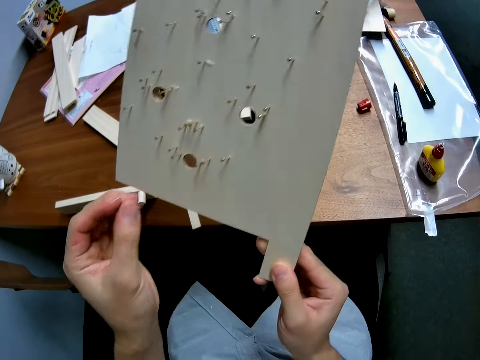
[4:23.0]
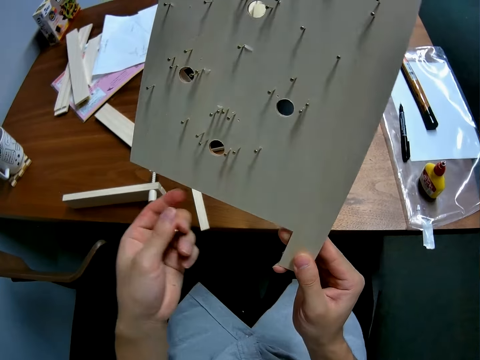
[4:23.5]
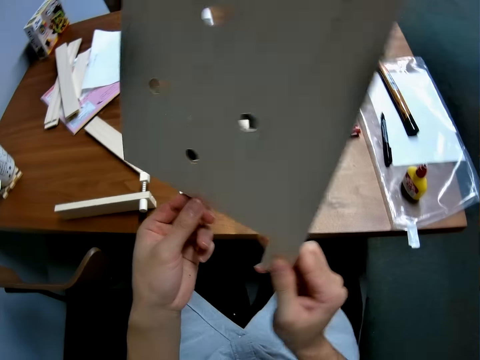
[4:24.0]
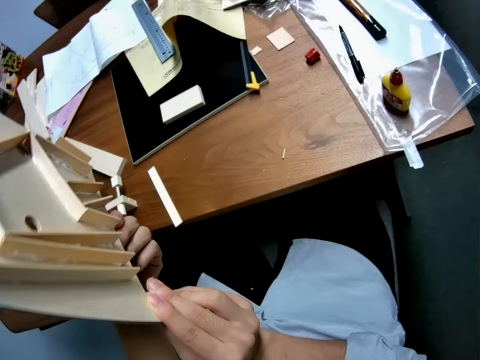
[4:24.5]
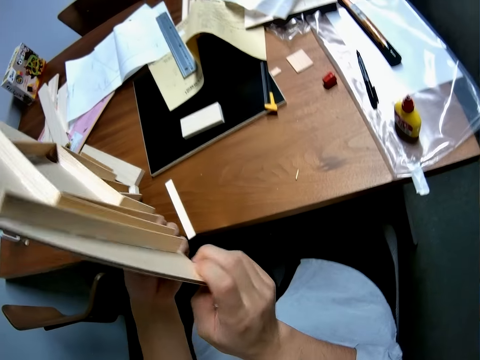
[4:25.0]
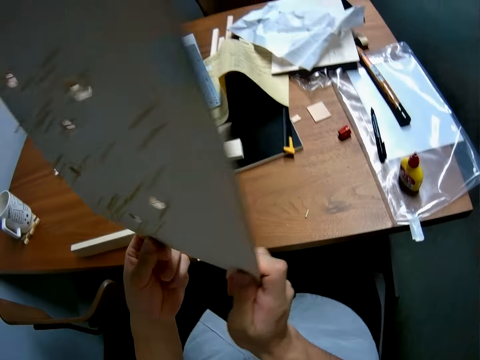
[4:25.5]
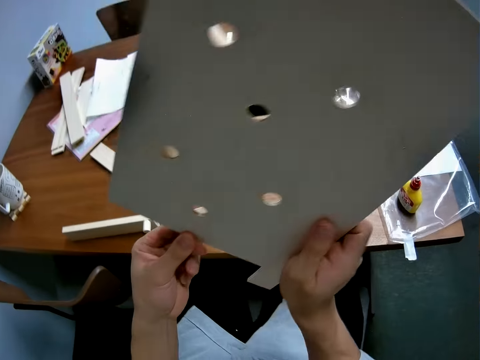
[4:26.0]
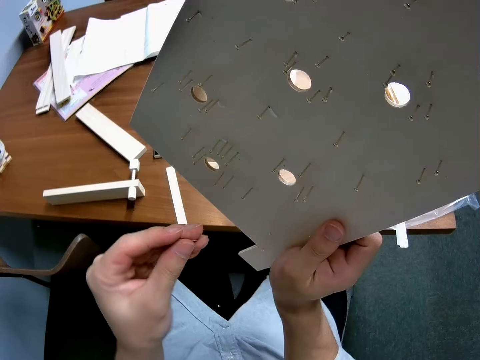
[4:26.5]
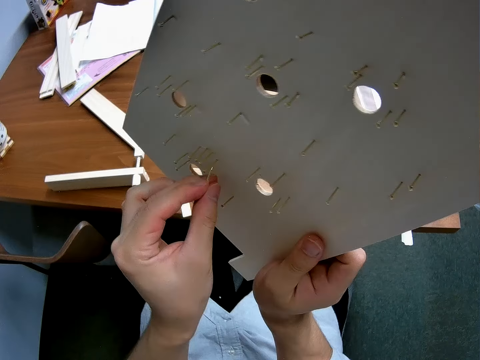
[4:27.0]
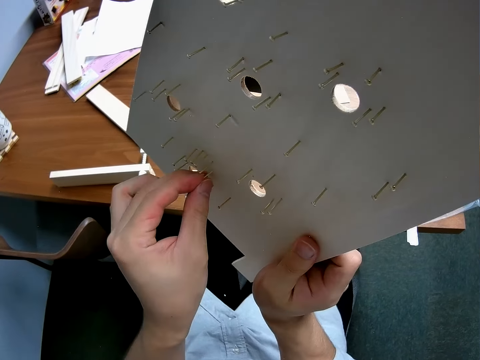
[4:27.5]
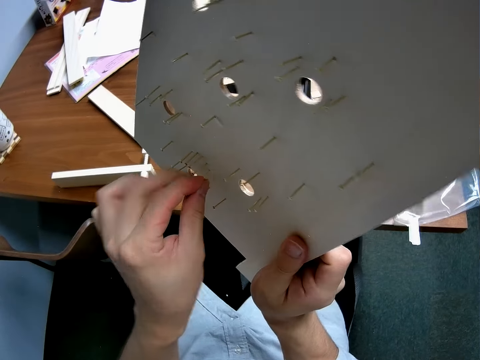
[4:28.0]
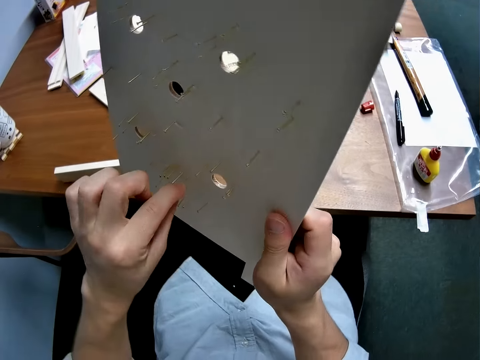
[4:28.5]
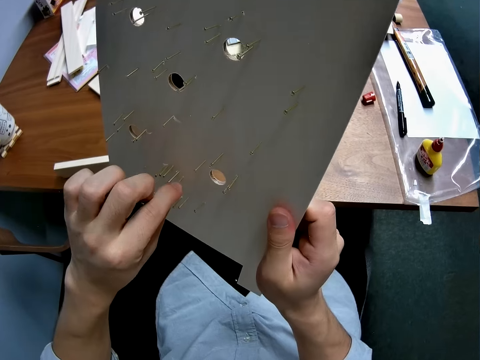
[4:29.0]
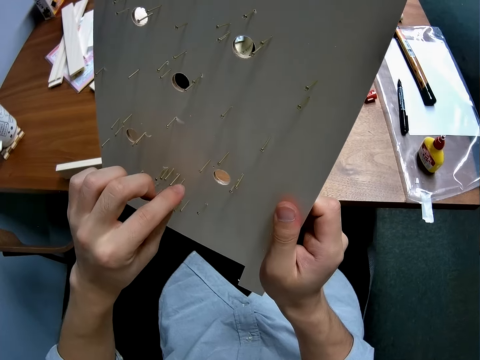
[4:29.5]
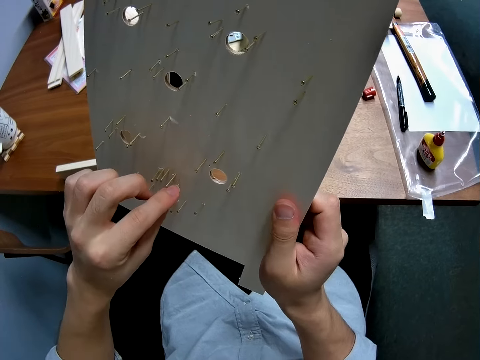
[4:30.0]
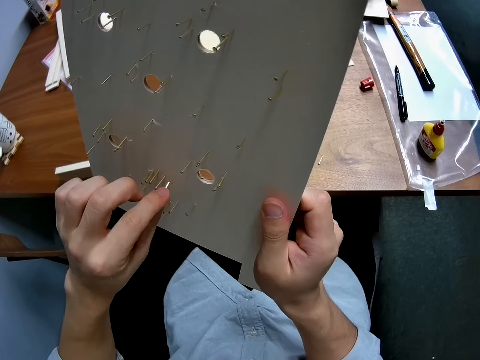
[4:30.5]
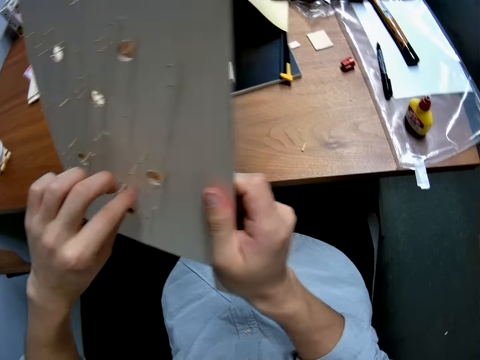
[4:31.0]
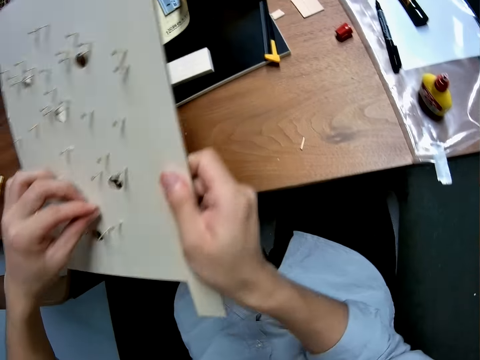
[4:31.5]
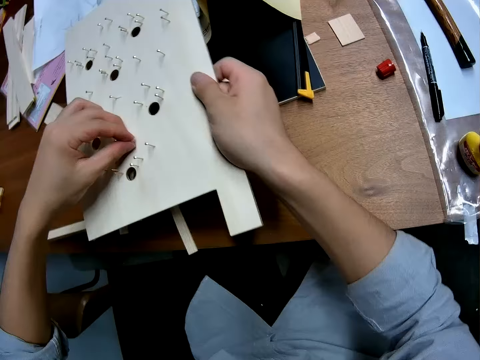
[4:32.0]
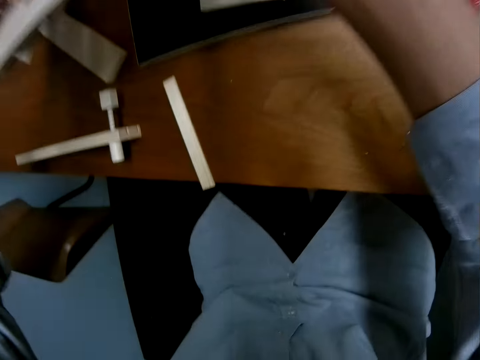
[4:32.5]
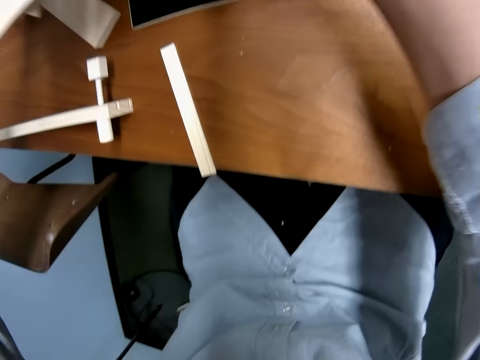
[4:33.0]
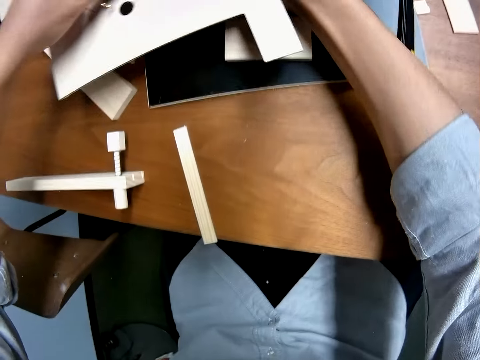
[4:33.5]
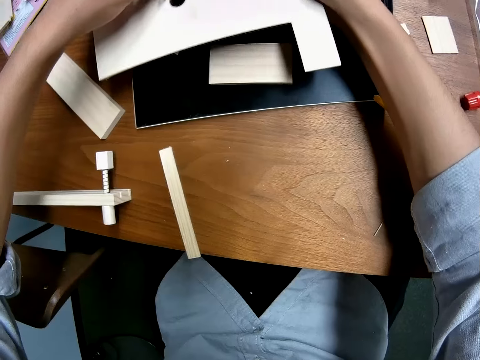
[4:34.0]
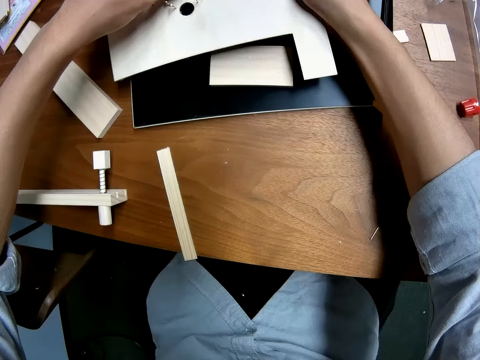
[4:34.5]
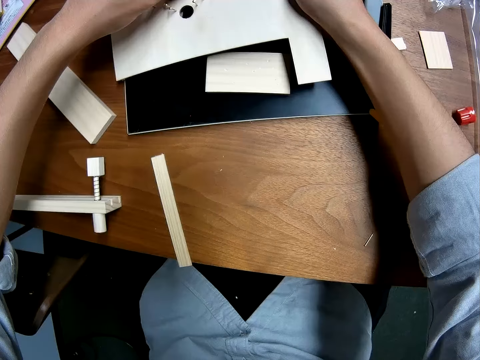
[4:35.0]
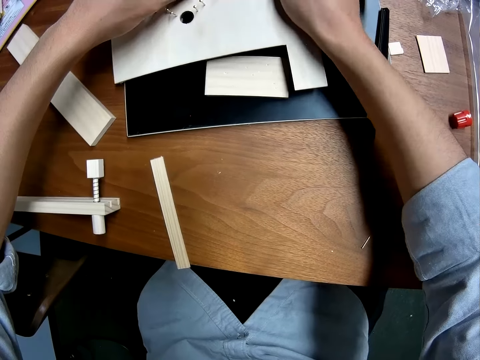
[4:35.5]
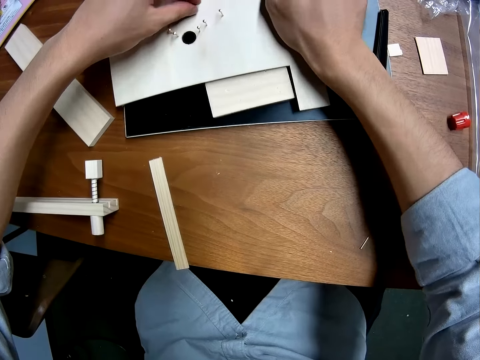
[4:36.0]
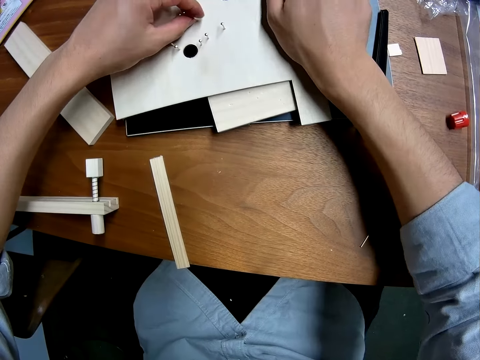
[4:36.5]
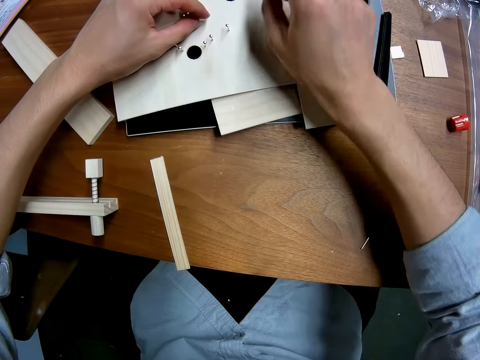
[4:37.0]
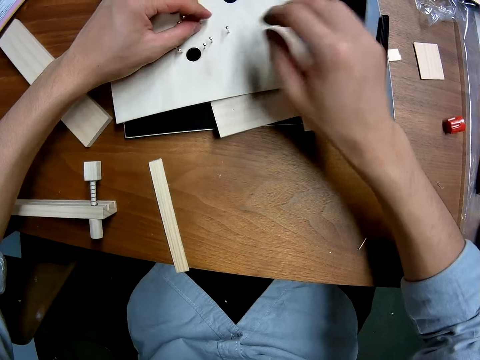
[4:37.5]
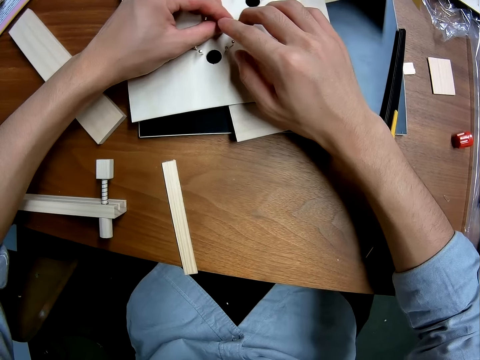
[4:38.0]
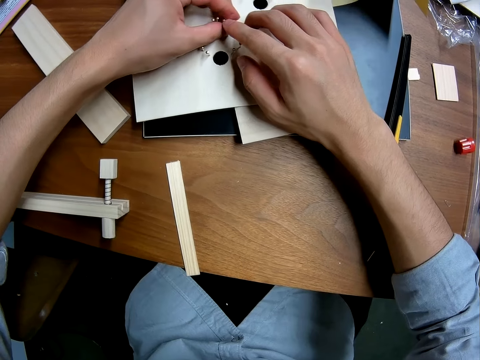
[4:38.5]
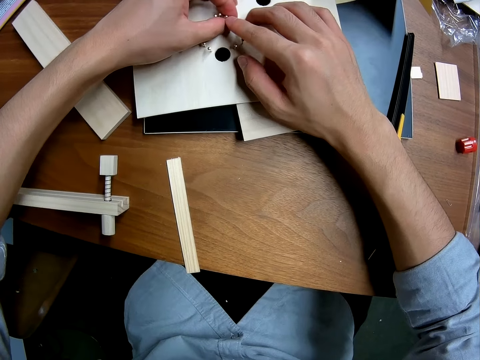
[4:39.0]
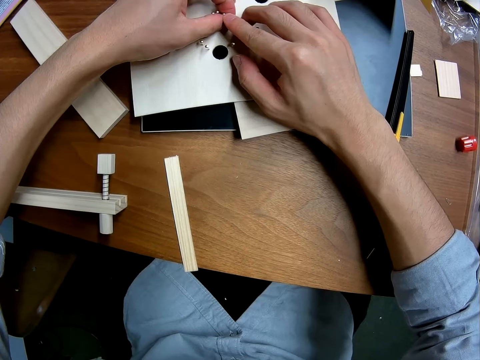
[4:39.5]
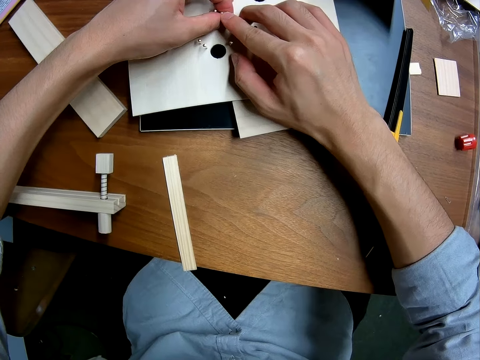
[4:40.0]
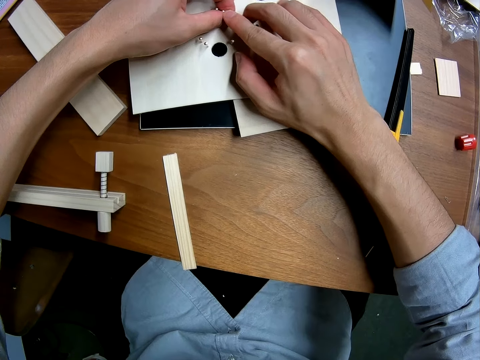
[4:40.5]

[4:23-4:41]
The camera wearer touches the model piece. They turn the model piece. They look at the table. They turn the model piece. They pass the model piece to the right hand. They put the pin on the model piece. They put the model piece on the table. They lift the model piece. They look on the table. They move the model piece. They put the model piece on the book. They lift the hand. They push the pin on the board with both hands. They touch the pin.

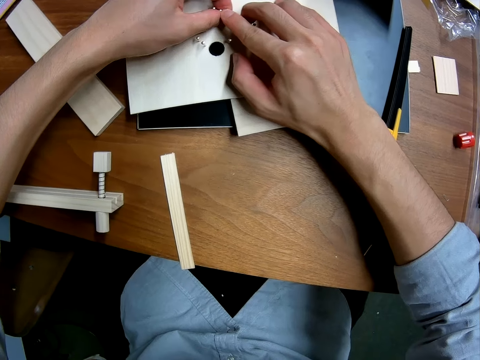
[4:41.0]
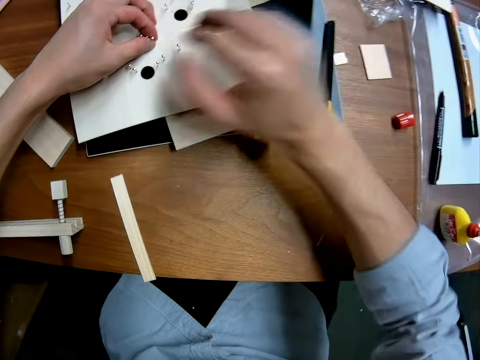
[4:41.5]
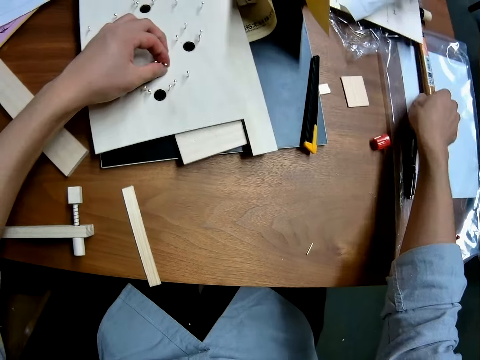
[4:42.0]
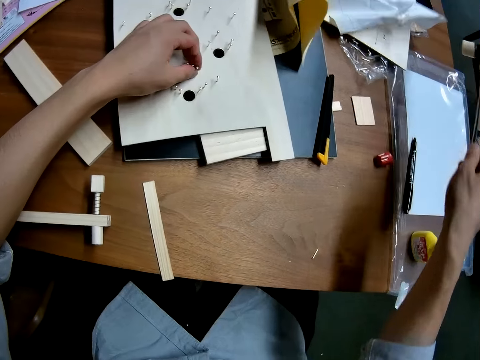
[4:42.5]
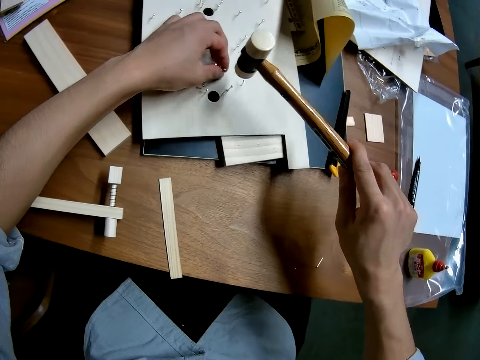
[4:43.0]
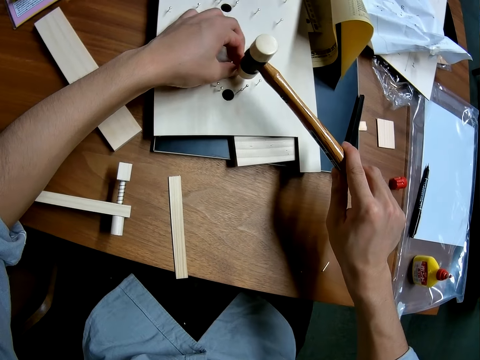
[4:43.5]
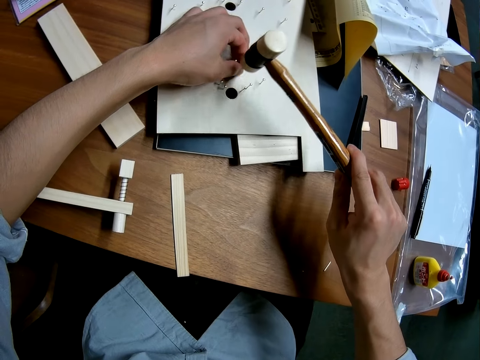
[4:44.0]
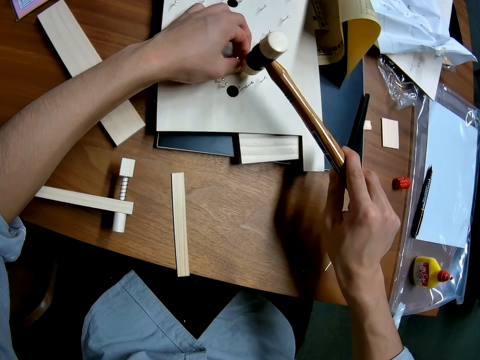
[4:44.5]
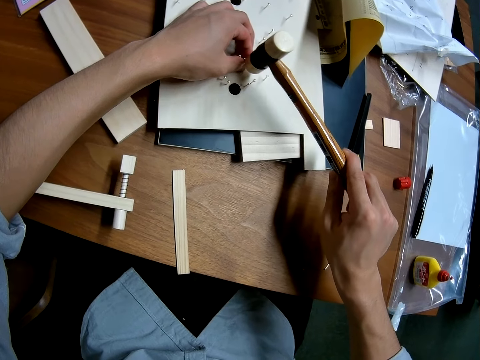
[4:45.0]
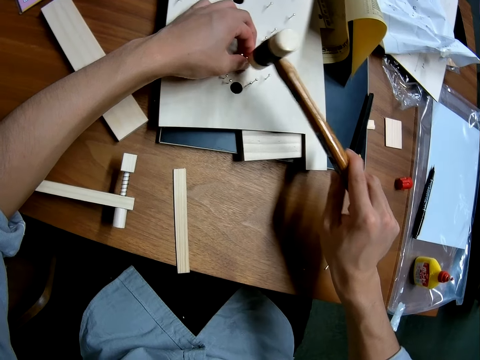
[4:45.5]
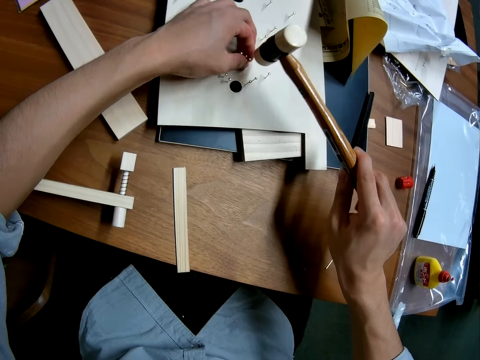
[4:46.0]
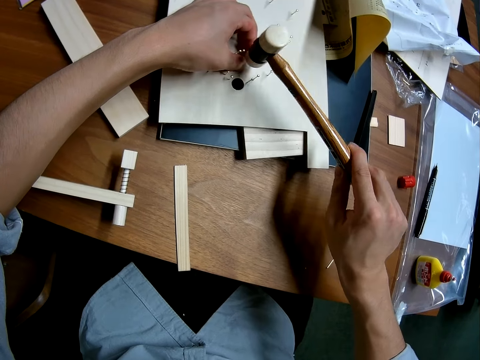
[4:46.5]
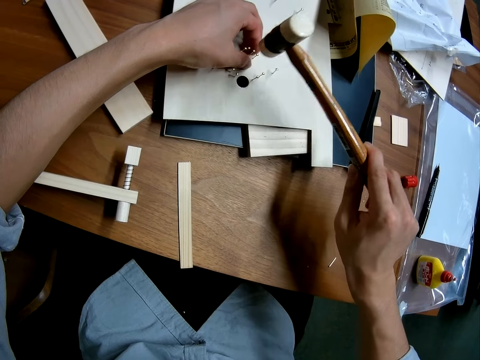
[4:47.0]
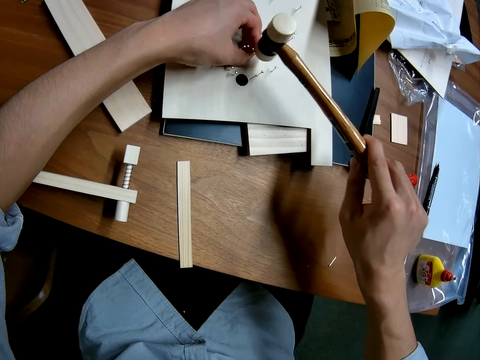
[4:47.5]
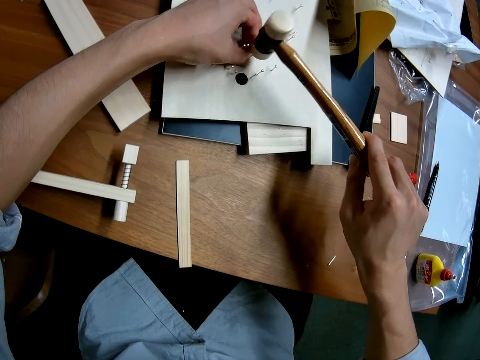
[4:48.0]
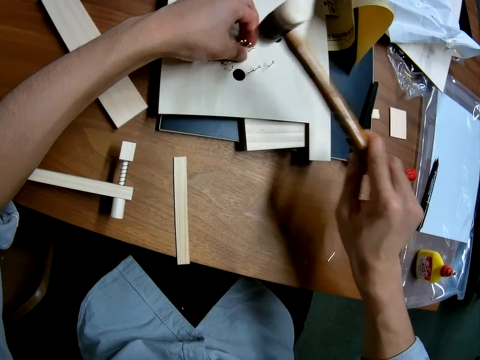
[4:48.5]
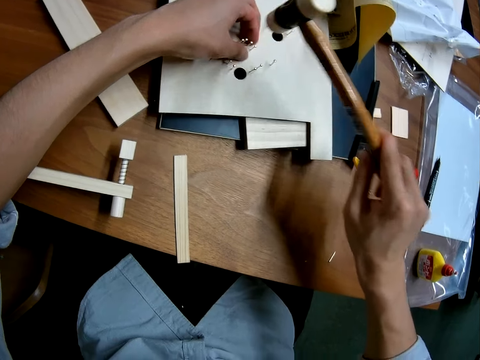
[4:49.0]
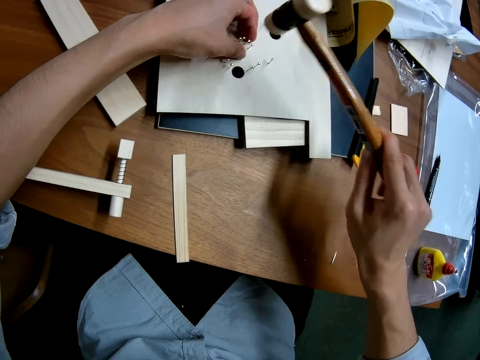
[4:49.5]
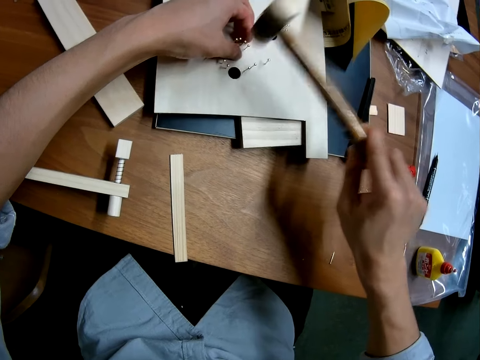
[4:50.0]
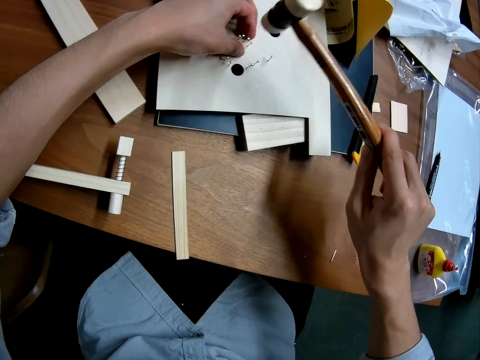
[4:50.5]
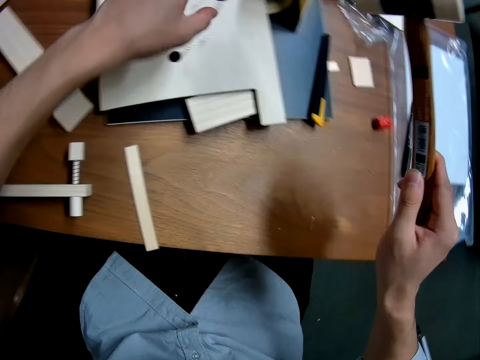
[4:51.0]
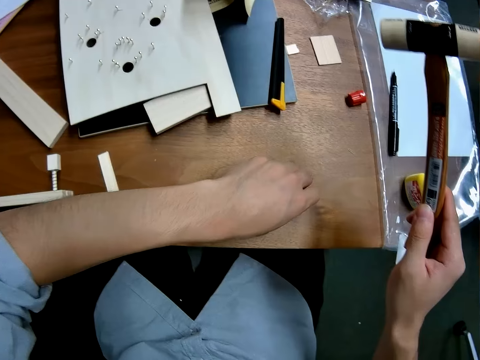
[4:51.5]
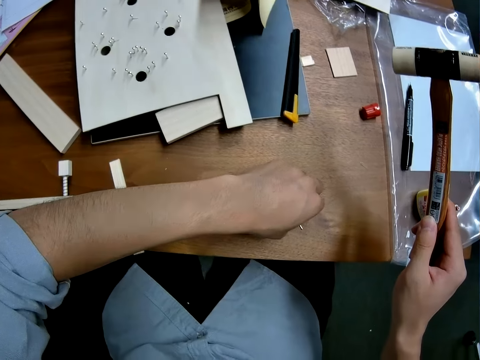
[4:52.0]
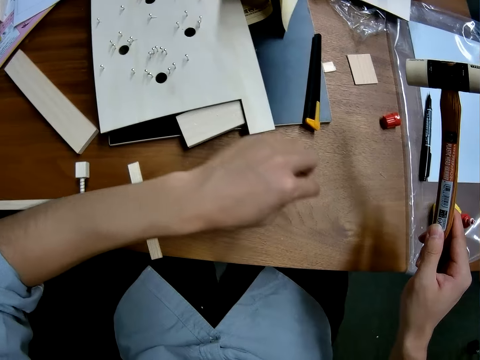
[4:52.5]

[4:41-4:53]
The camera wearer picks a hammer on the table with his right hand. He hammers the pin with the hammer on his right hand. He drives the nails with the hammer. He picks up another nail from the table.
